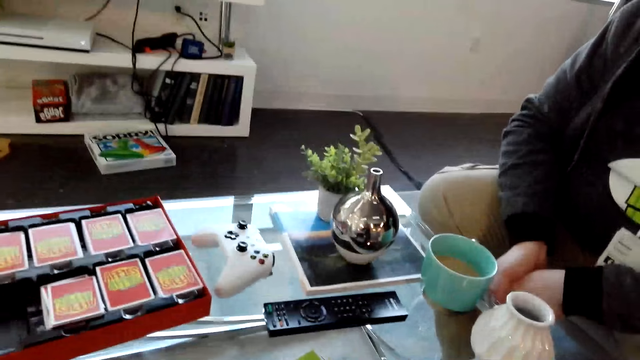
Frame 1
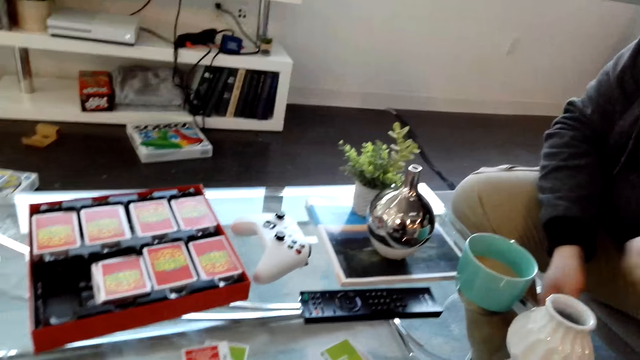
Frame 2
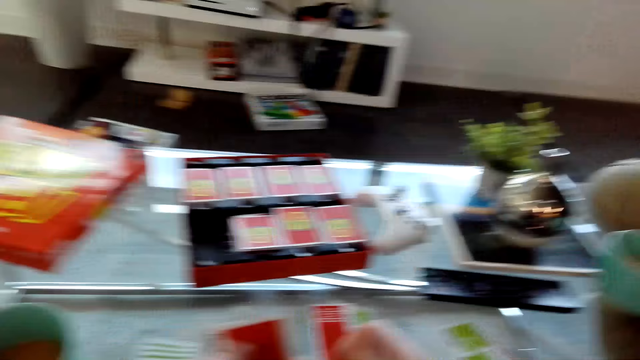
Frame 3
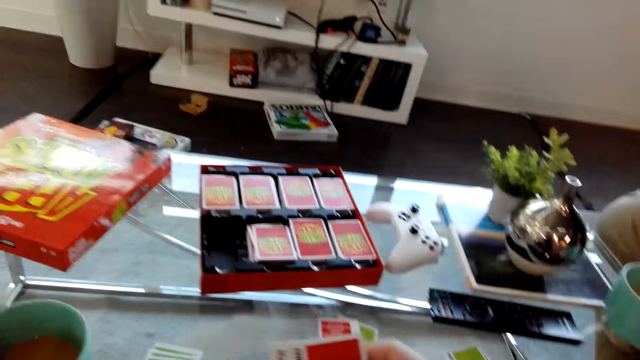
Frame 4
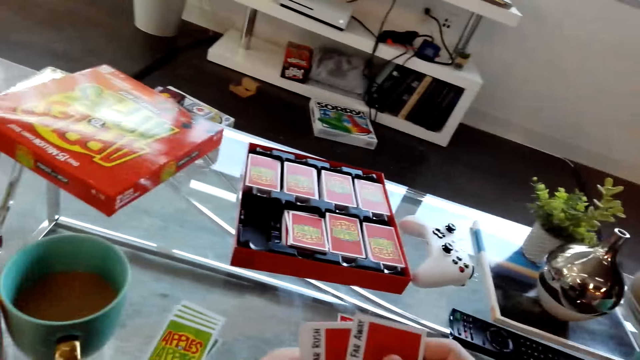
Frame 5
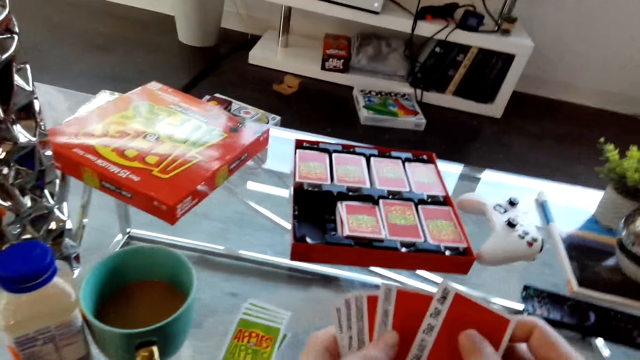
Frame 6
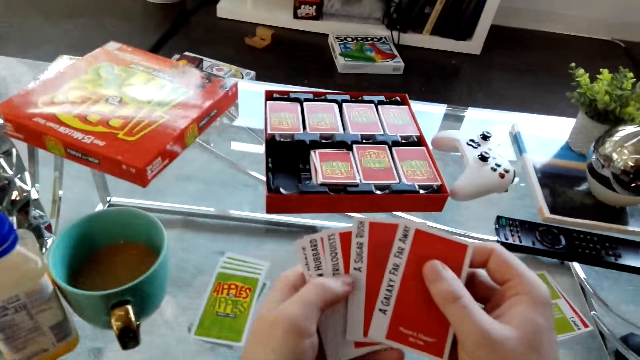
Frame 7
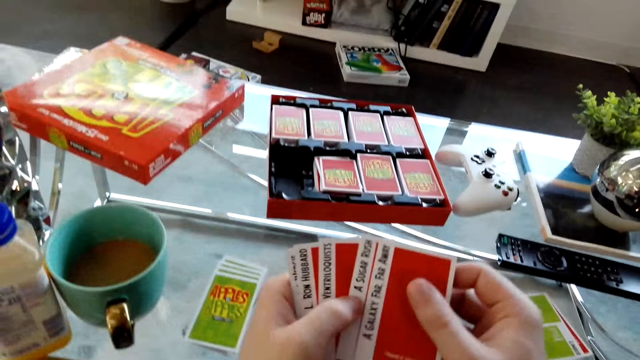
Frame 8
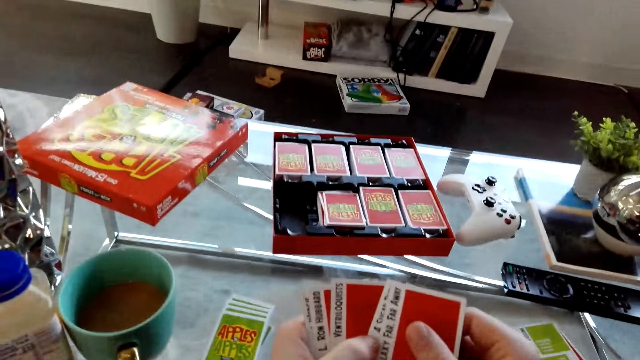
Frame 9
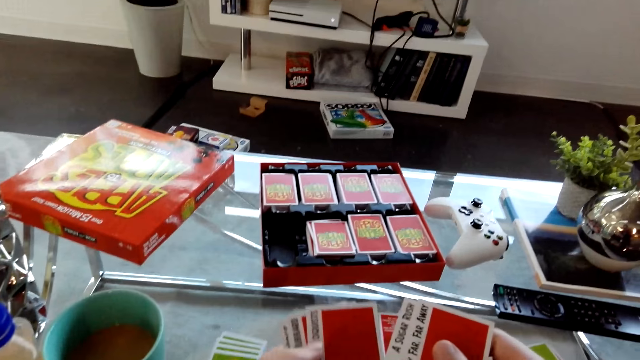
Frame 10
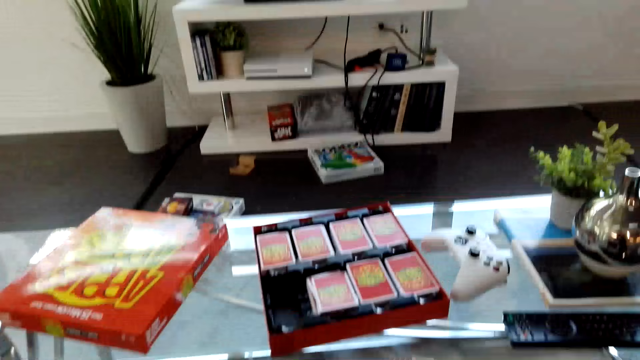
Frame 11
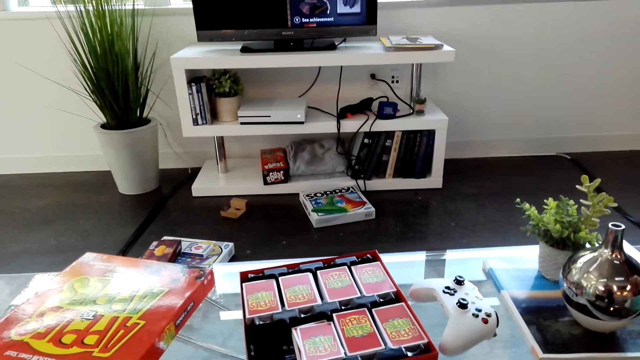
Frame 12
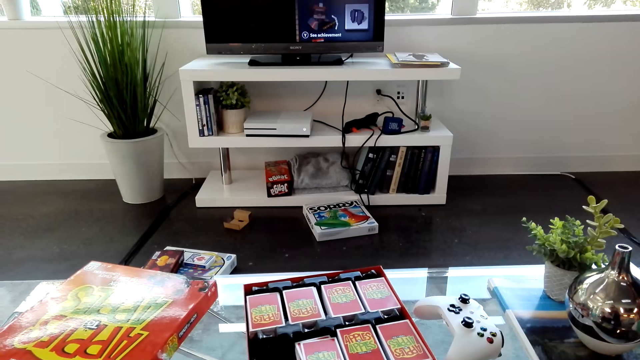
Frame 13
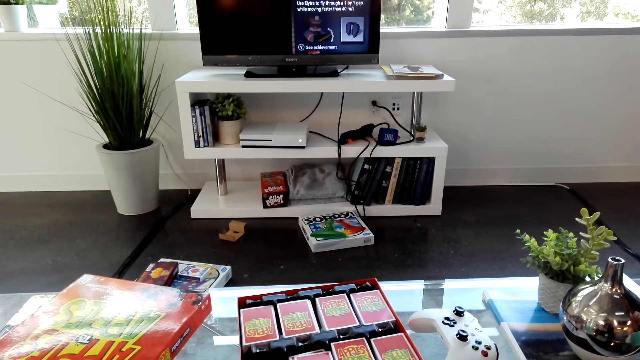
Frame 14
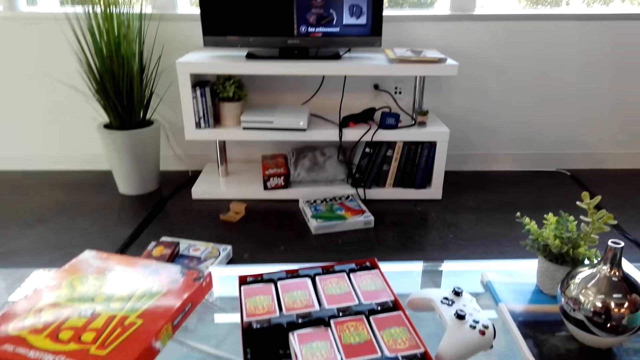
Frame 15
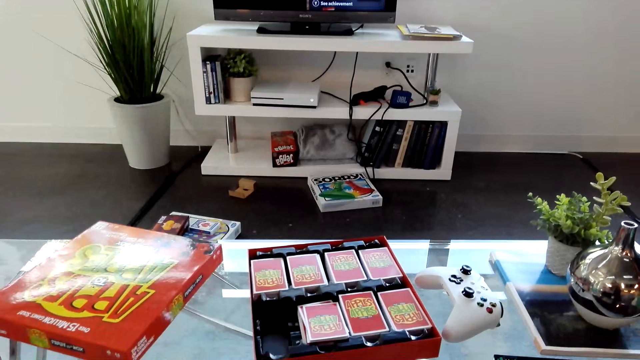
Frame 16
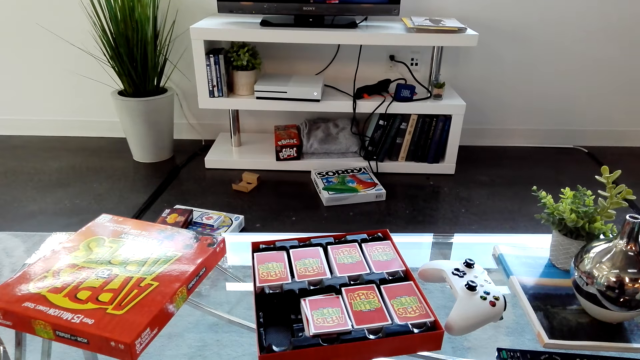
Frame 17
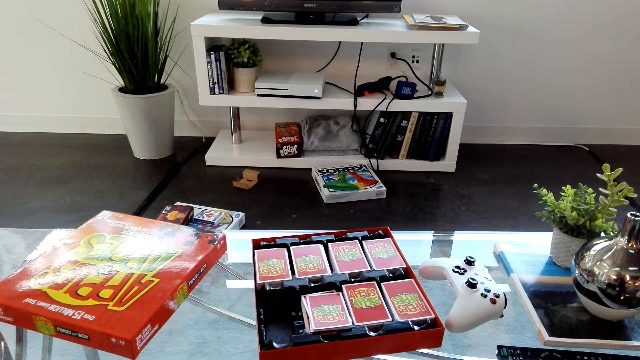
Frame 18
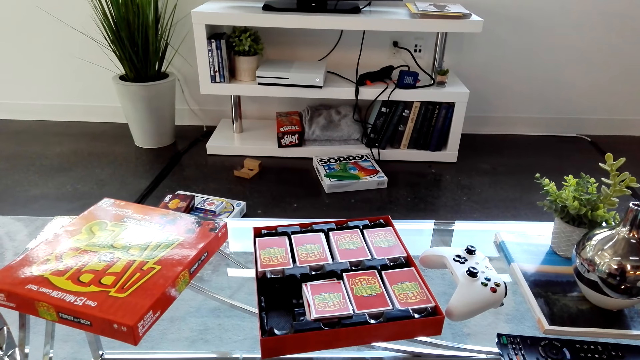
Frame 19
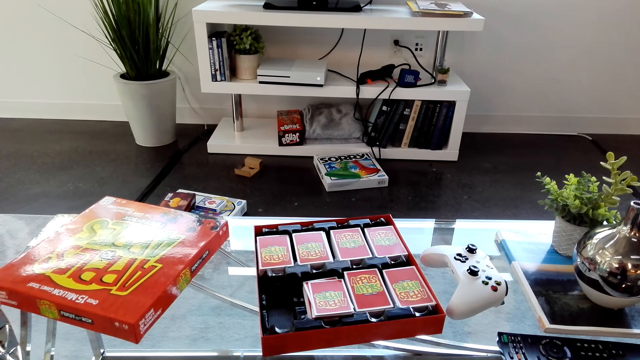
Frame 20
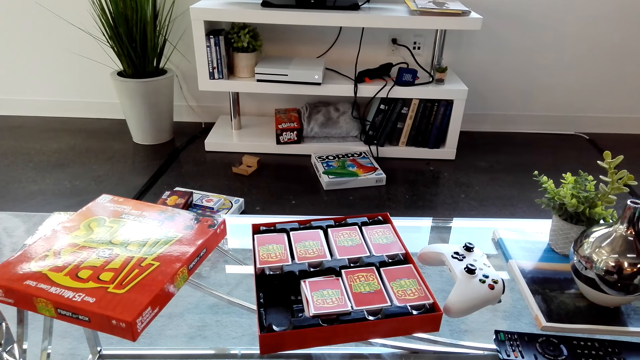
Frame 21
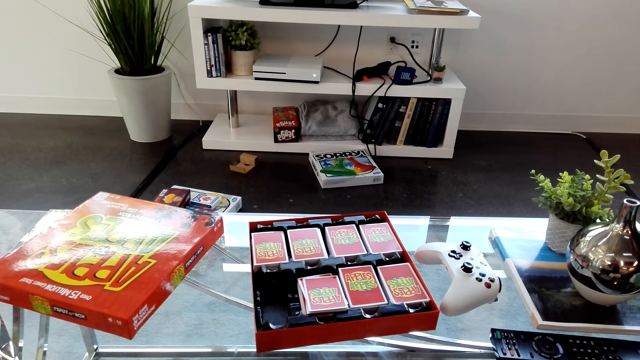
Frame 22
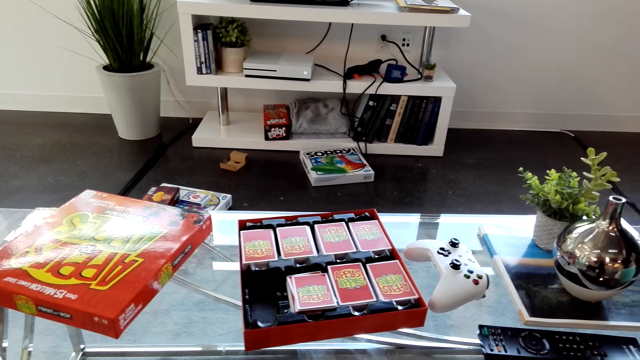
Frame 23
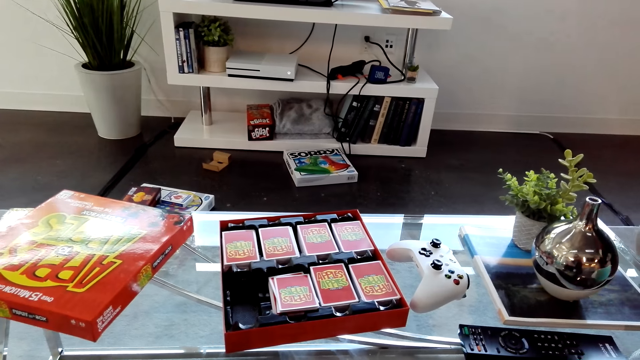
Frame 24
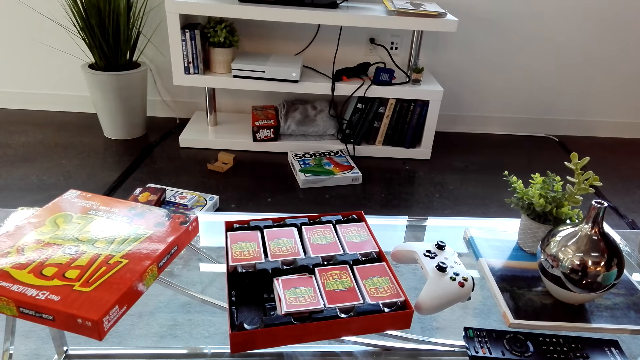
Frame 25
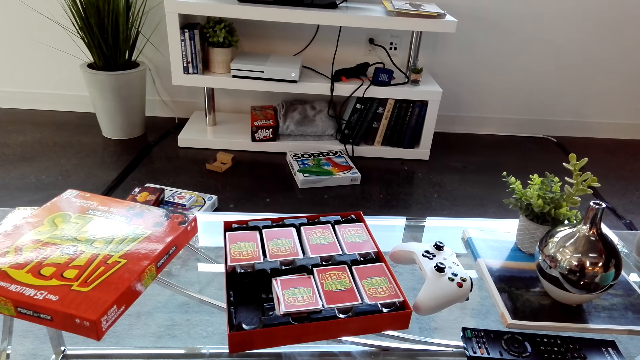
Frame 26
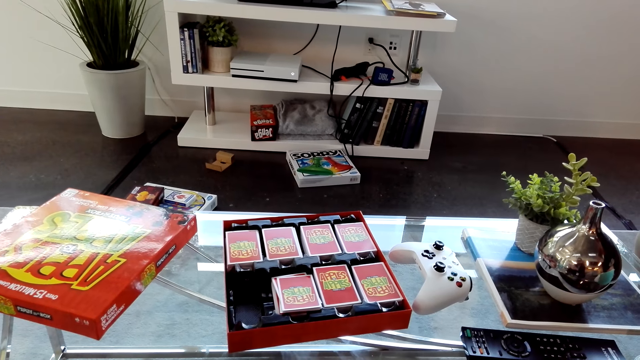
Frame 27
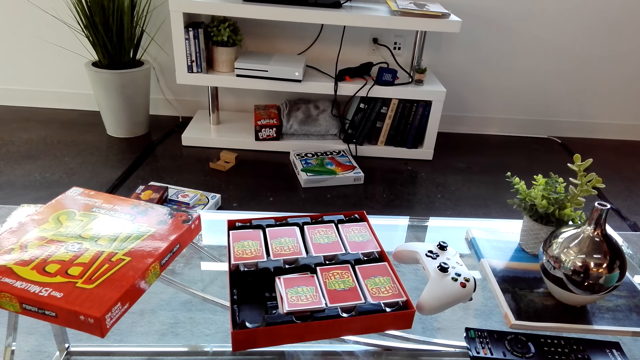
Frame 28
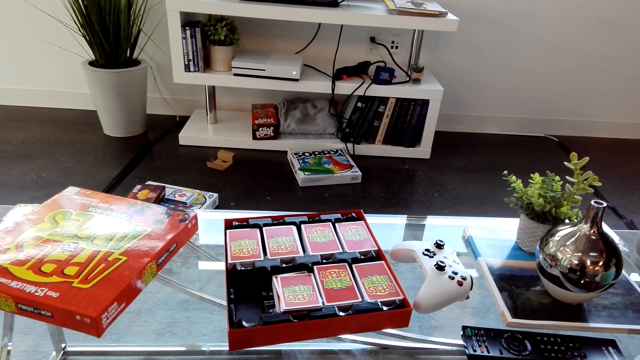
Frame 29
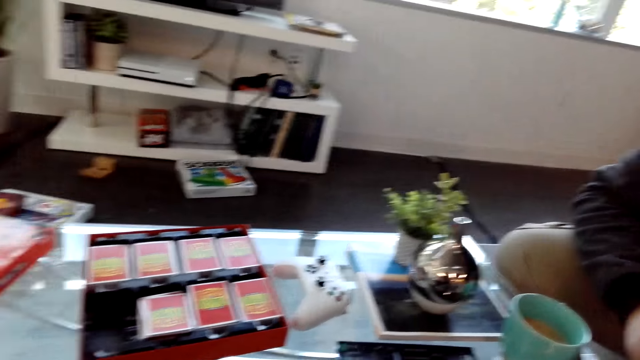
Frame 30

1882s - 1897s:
The camera wearer stares at the cards in his hands. A person picks a card from the table. The person dialogues with the camera wearer. The camera wearer moves his head sideways.

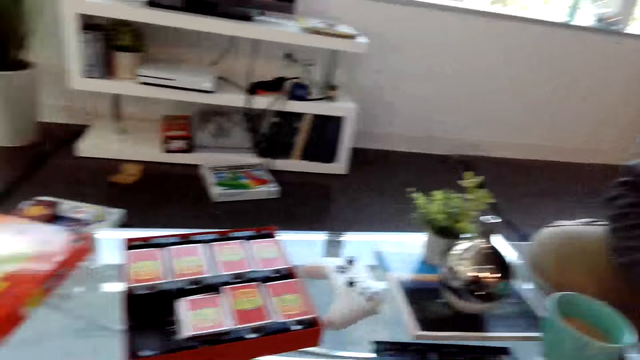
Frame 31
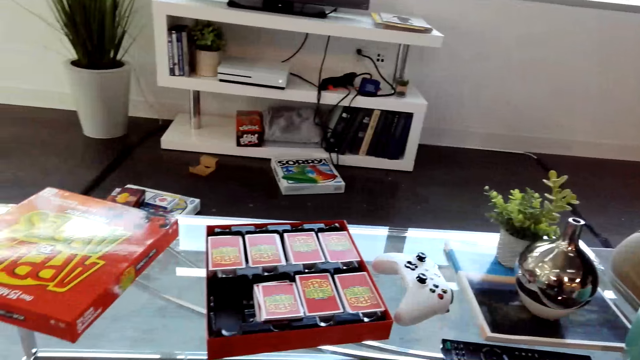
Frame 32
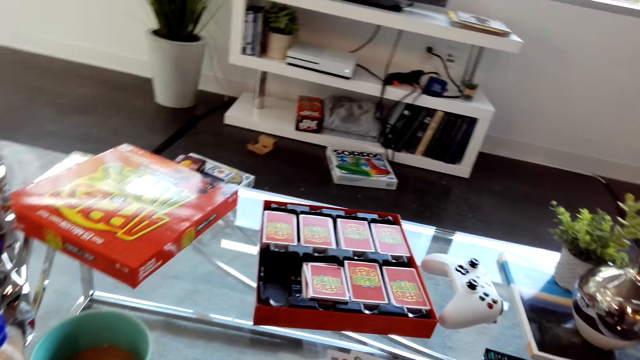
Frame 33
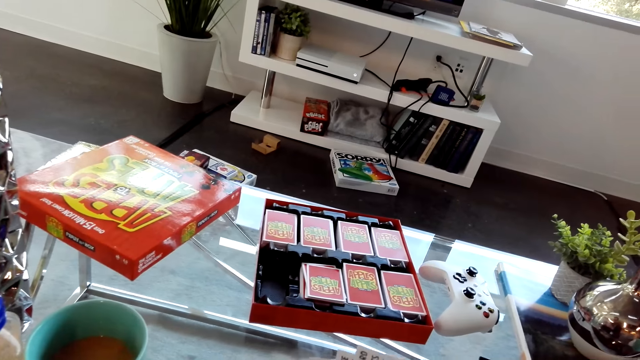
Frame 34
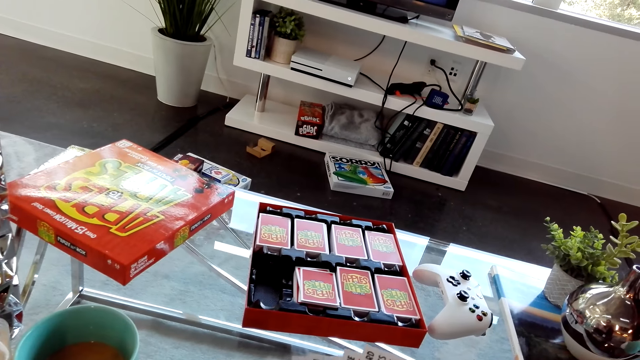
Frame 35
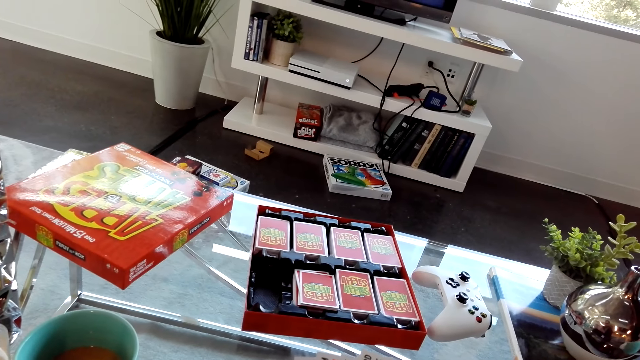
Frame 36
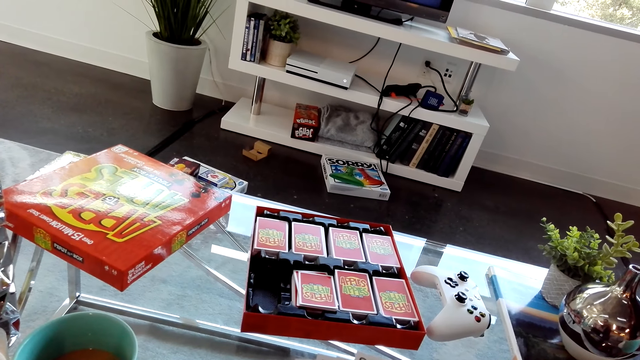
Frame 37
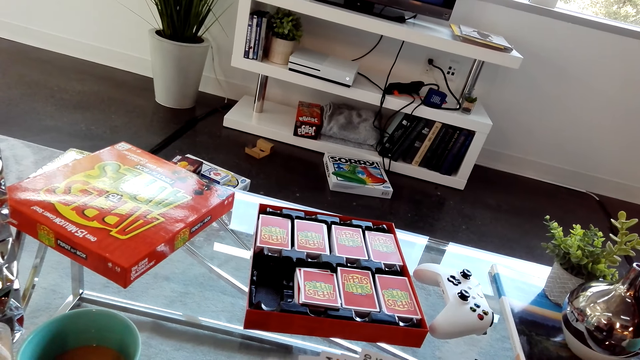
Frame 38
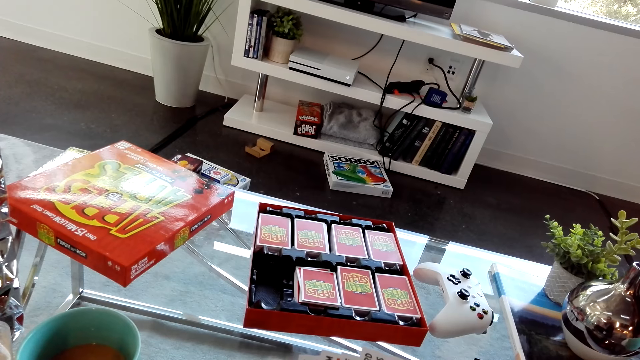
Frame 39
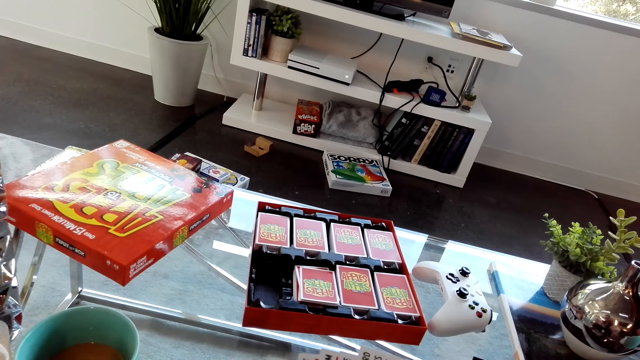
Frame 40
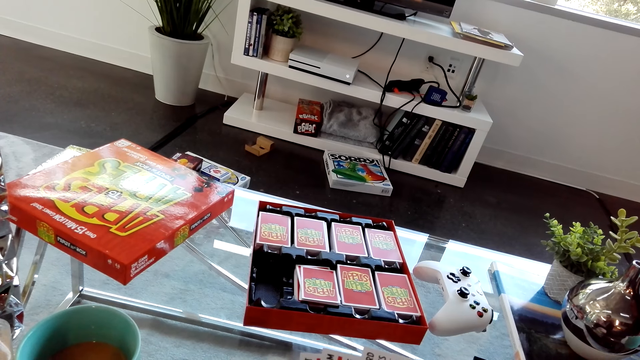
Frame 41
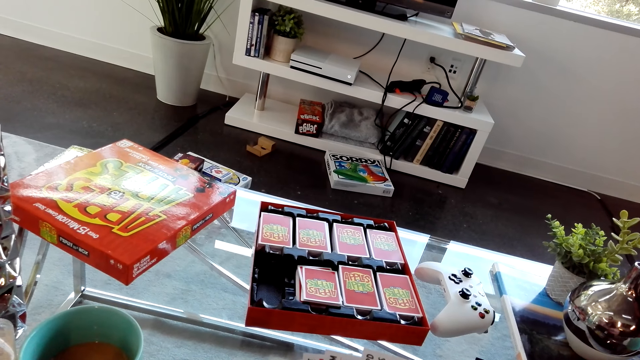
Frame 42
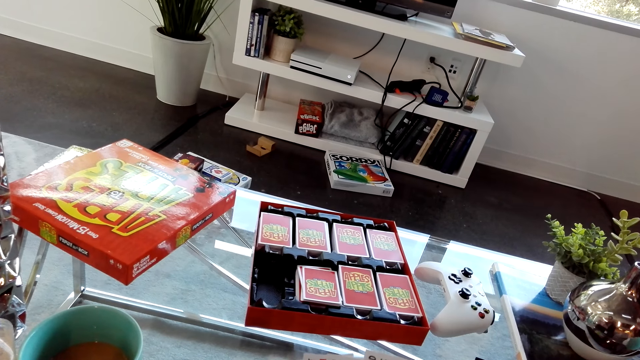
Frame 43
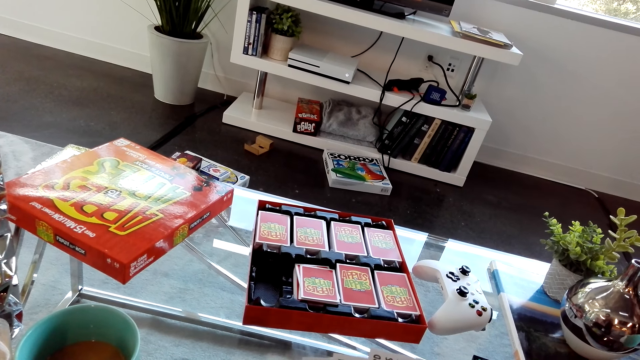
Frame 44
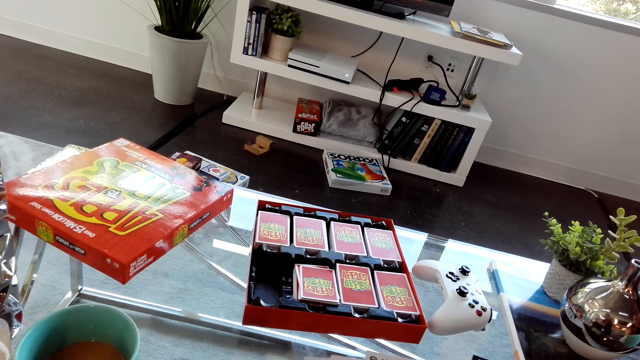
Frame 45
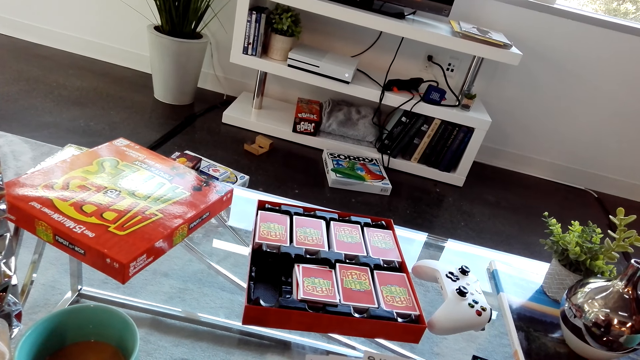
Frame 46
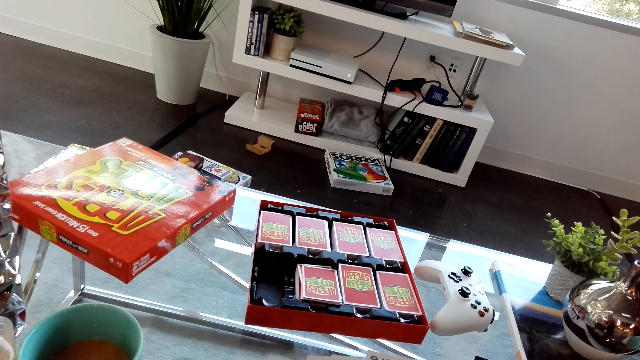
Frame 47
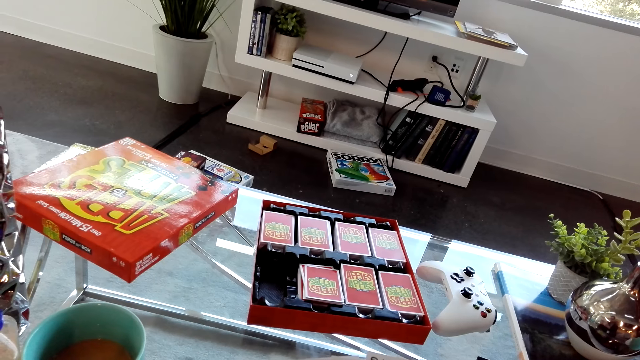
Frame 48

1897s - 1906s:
The camera wearer organizes his cards. A person places a card on the table.
